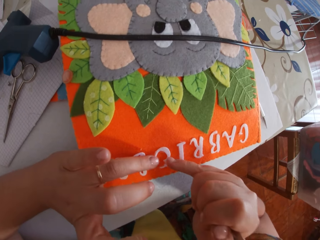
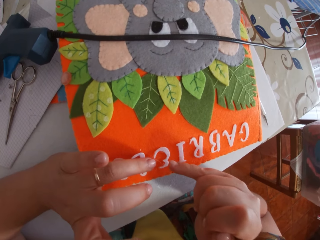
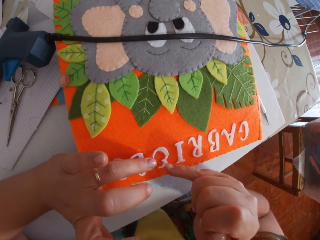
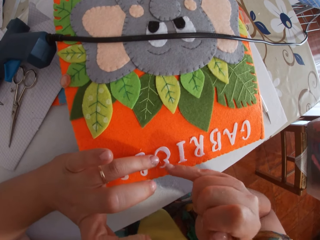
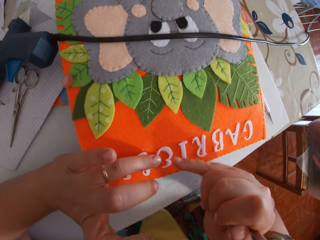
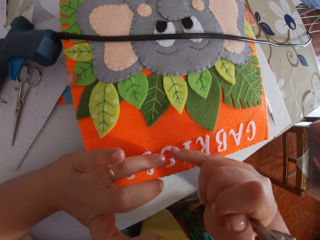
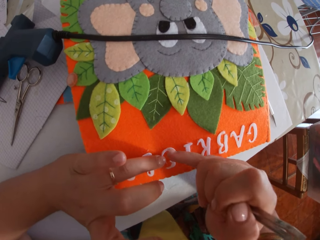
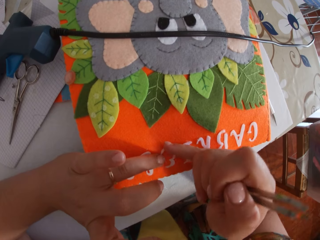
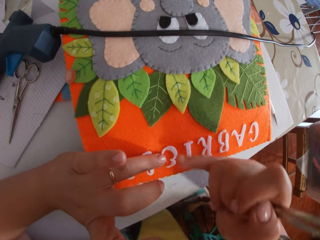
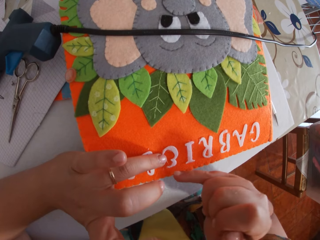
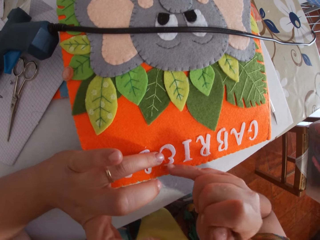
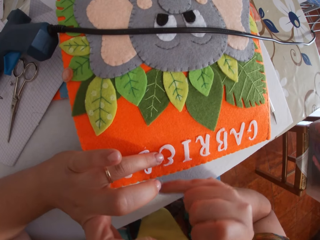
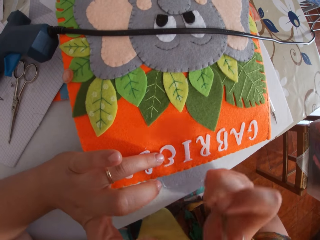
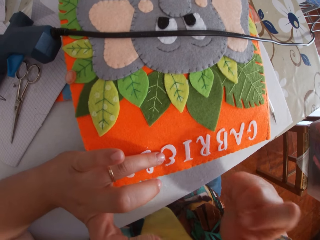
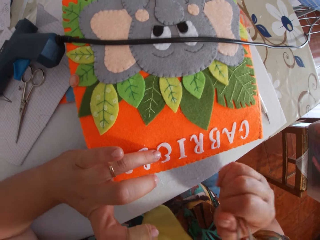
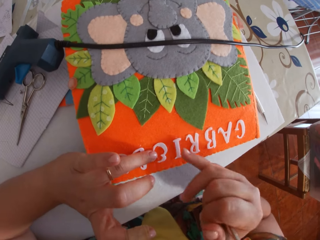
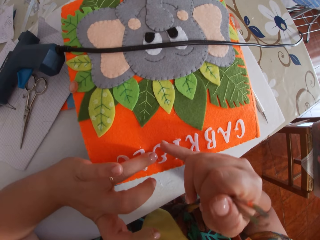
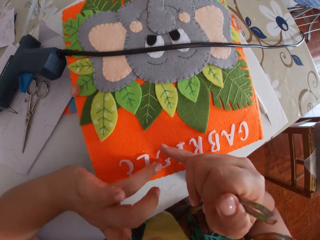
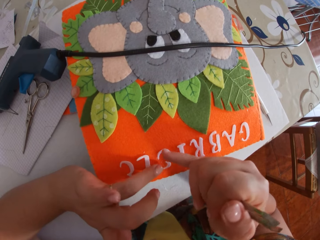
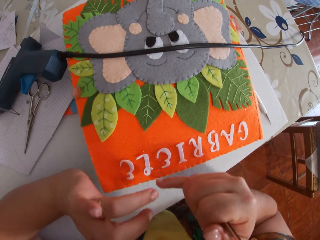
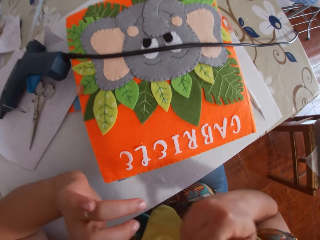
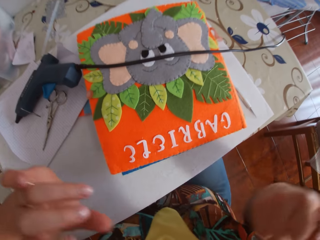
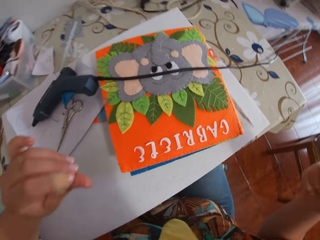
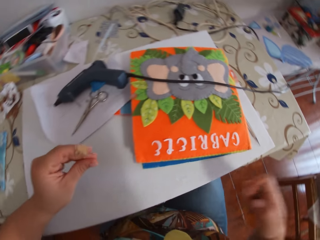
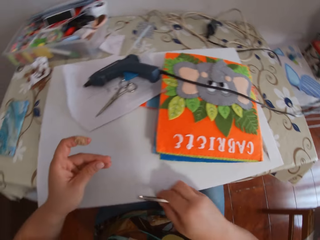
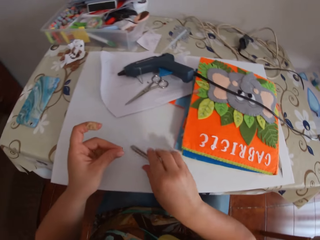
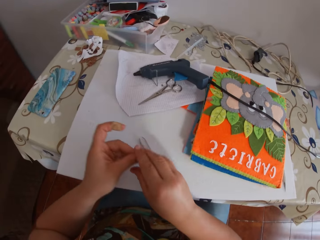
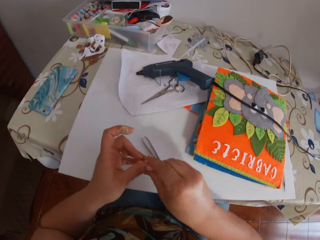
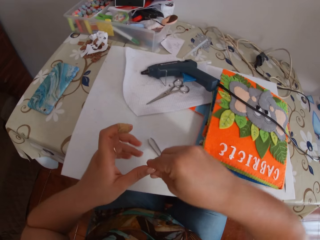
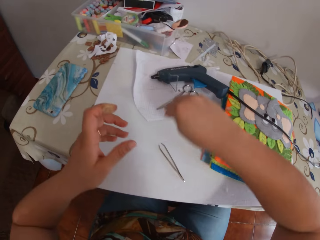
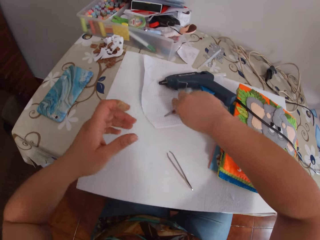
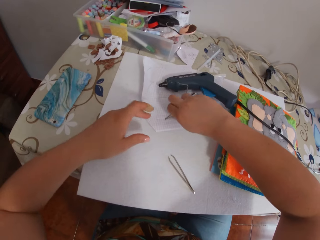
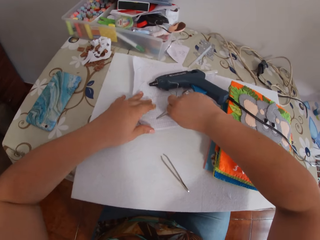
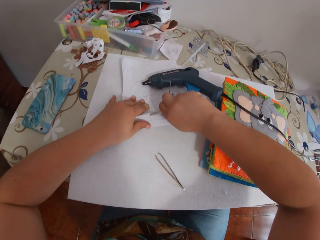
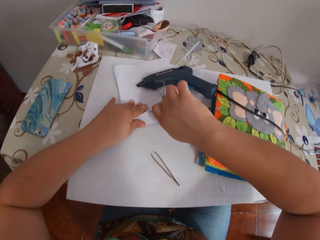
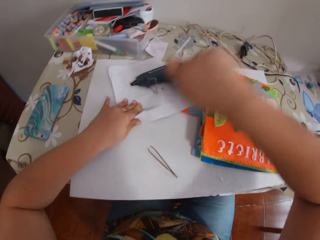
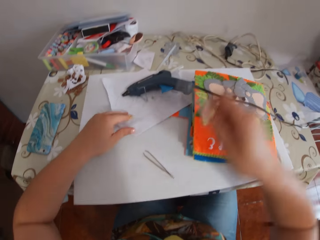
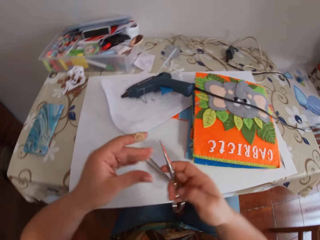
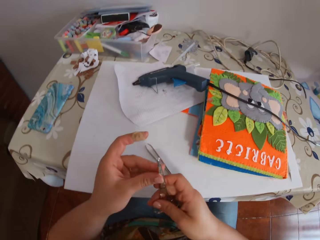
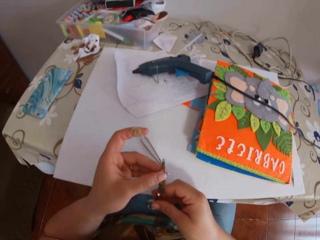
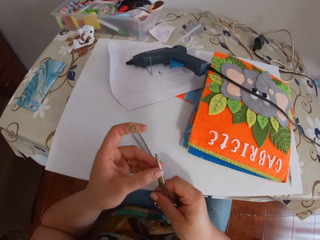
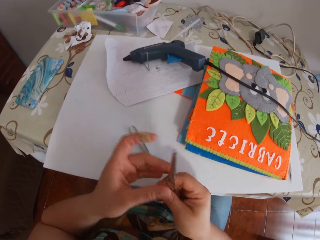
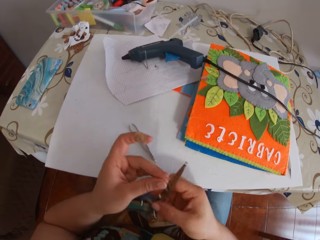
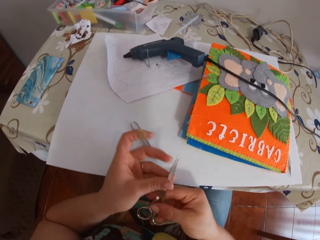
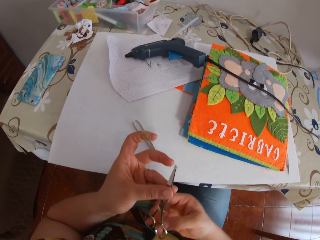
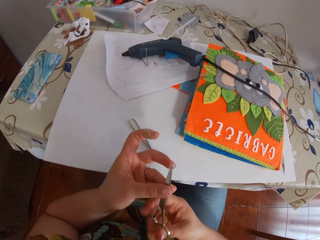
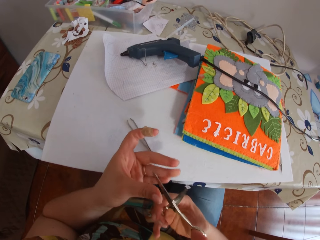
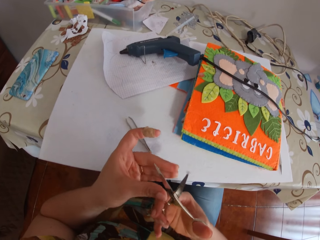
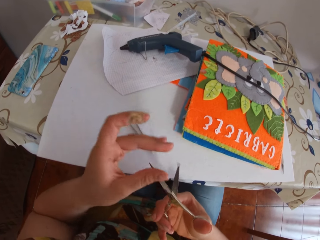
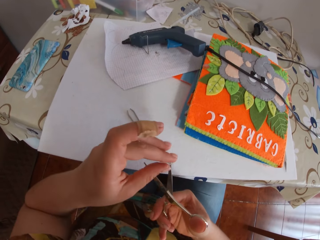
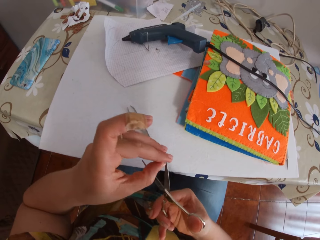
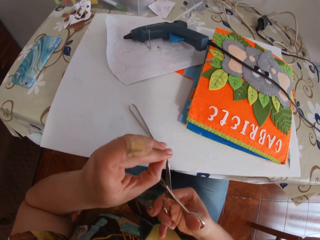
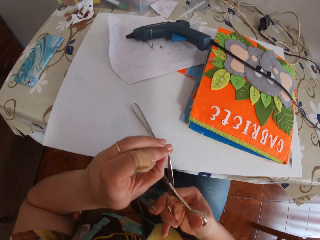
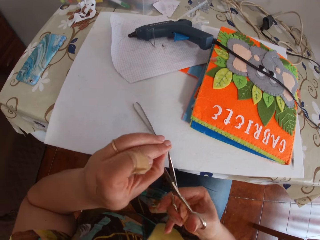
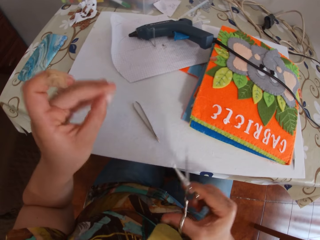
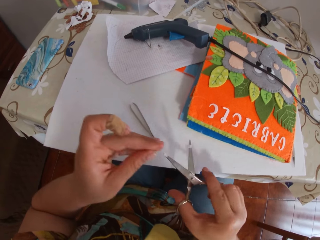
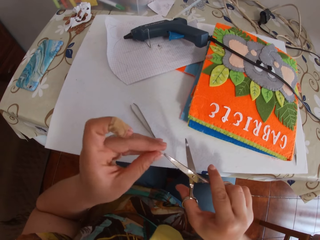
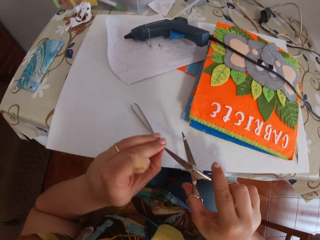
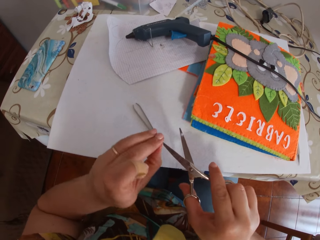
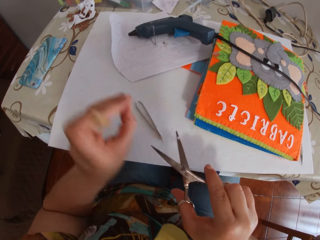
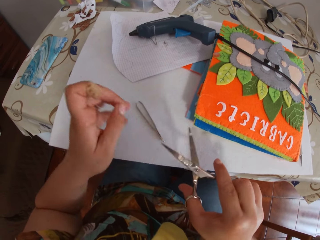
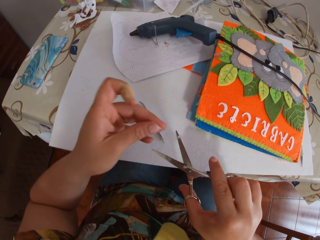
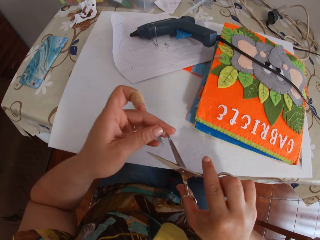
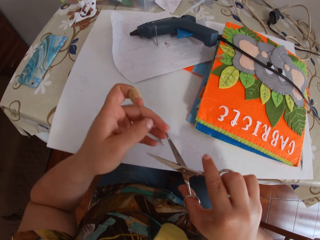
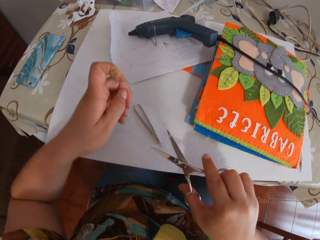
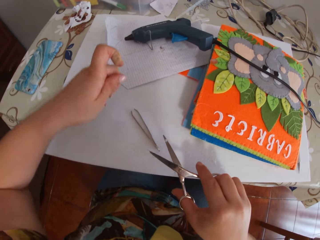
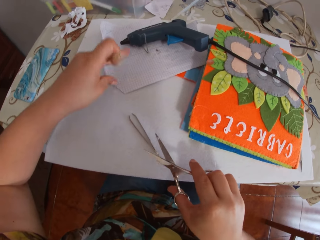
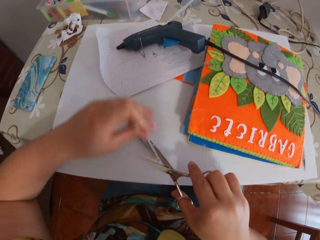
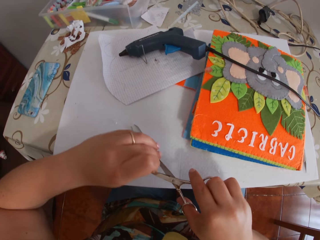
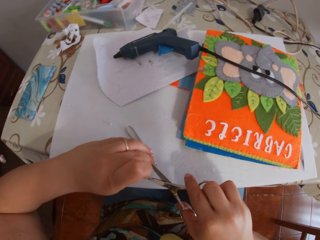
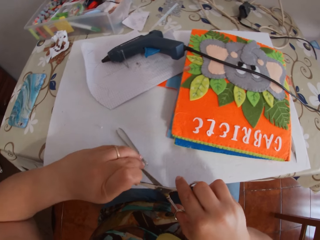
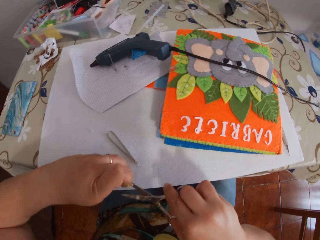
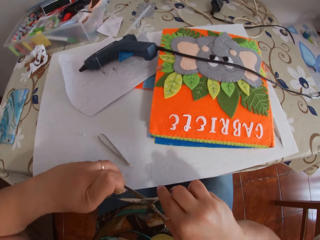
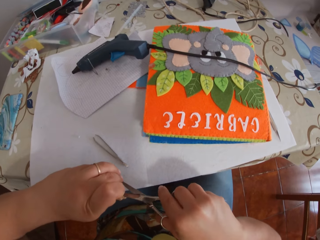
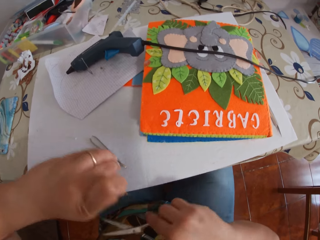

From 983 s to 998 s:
The camera wearer adjusts the letter with the hands. She drops the pincer on the cardboard. She cleans off glue from her fingers. She removes the pair of scissors from the paper. She adjusts the pair of scissors. She separates the finger rings of the pair of scissors. She removes glue from the pair of scissors.

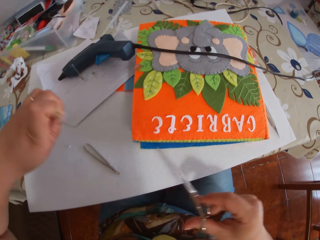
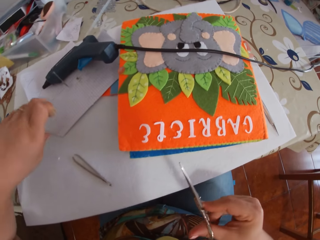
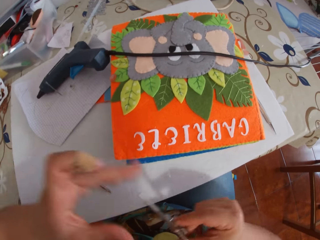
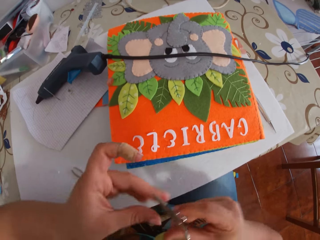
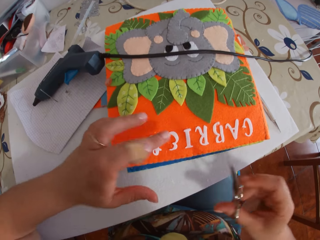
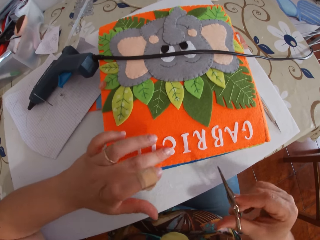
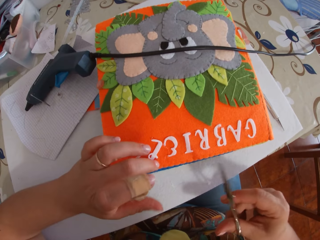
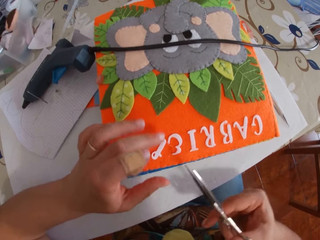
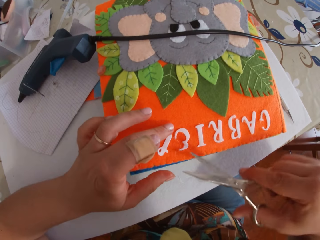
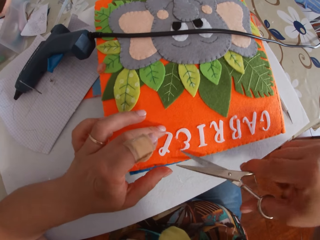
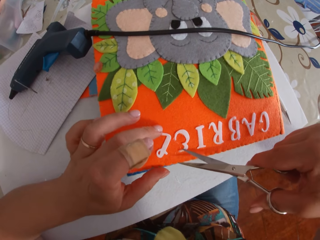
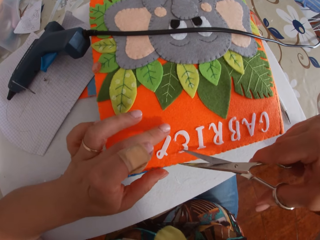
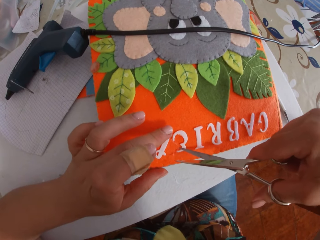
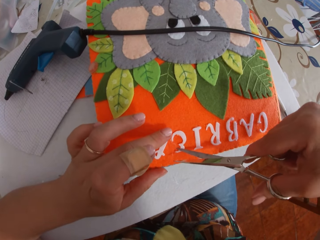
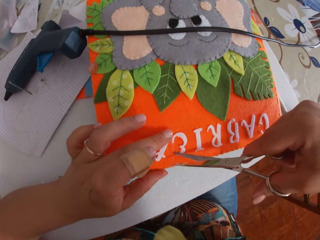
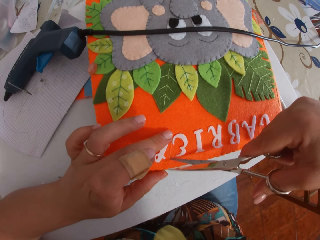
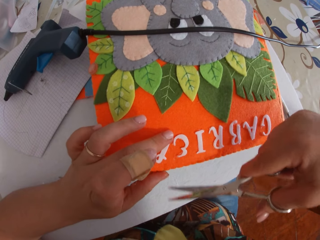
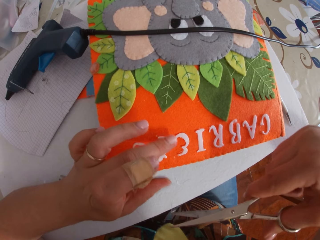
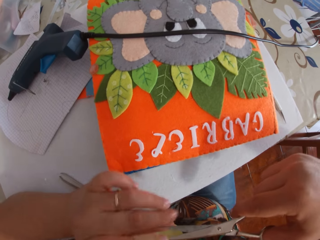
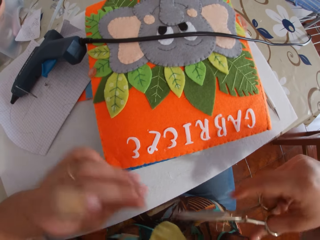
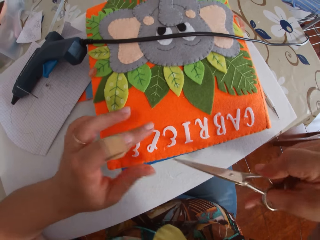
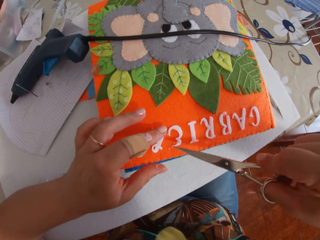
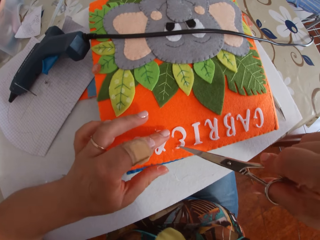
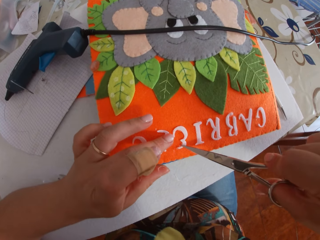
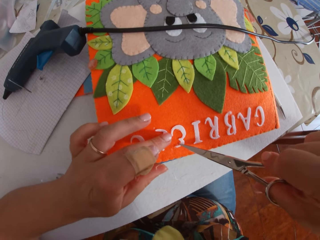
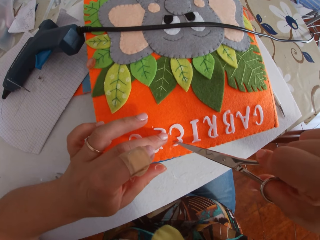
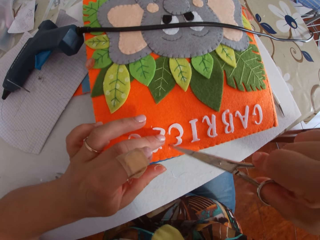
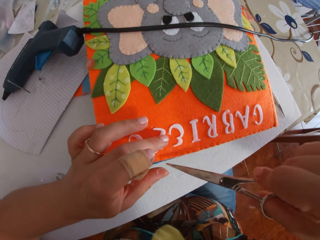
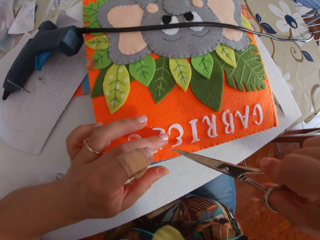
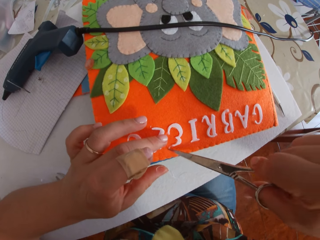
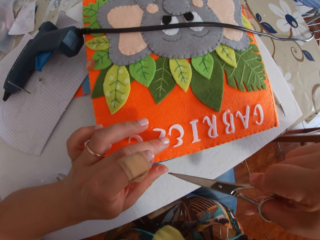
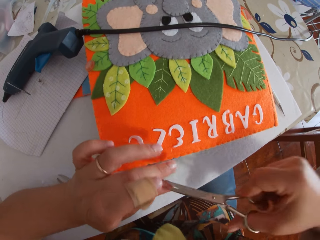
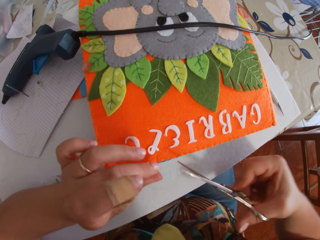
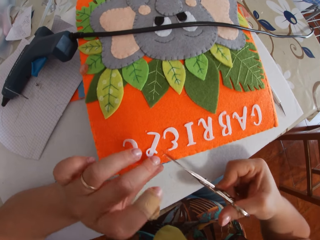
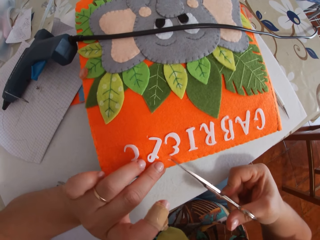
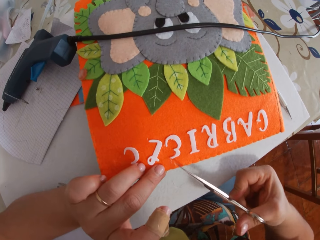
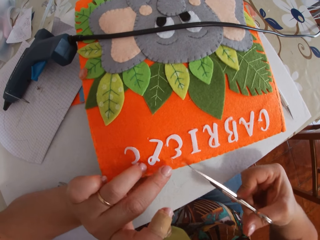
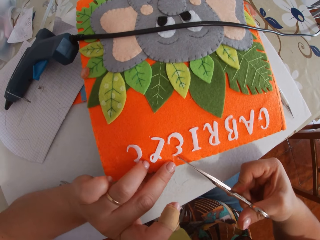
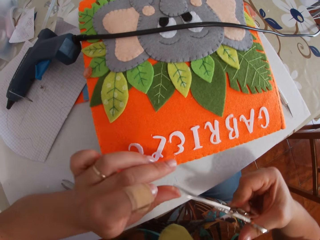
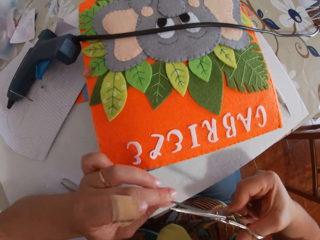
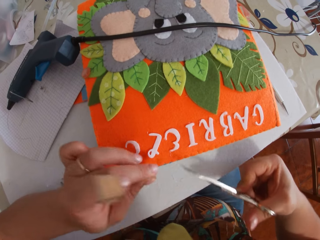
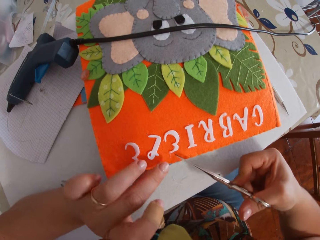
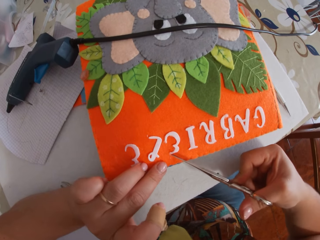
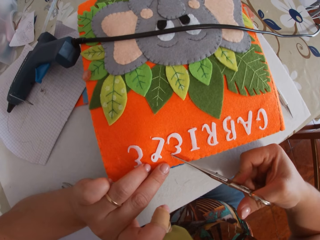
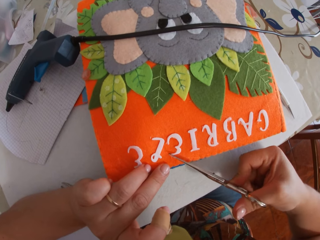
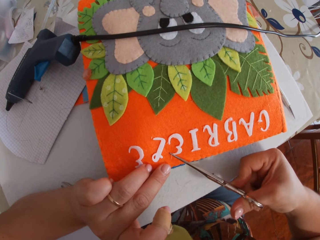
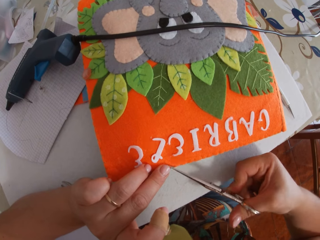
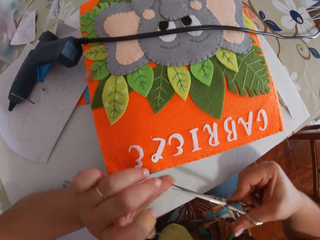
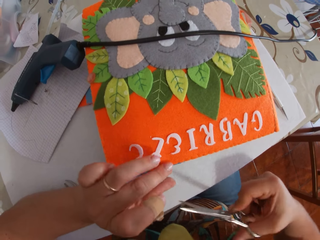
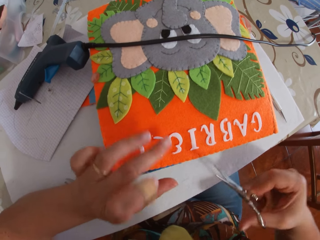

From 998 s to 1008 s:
The camera wearer touches the paper alphabet with her finger. She removes glue from the book with the pair of scissors. She removes glue from the pair of scissors. She removes glue from the book with the pair of scissors. She removes glue from the pair of scissors. She removes glue from the book with the pair of scissors.
